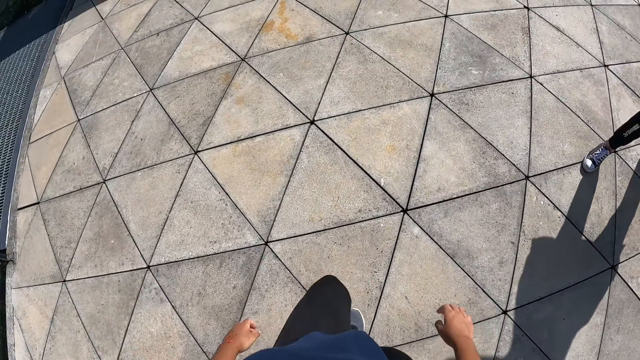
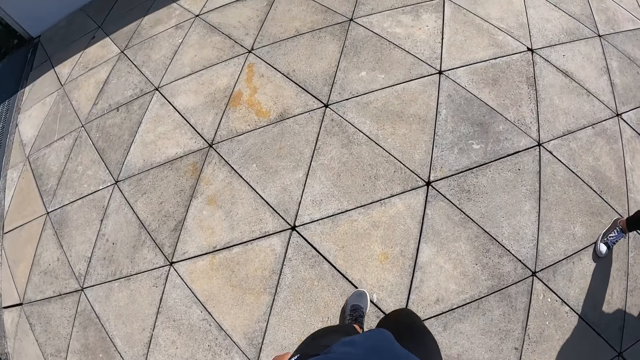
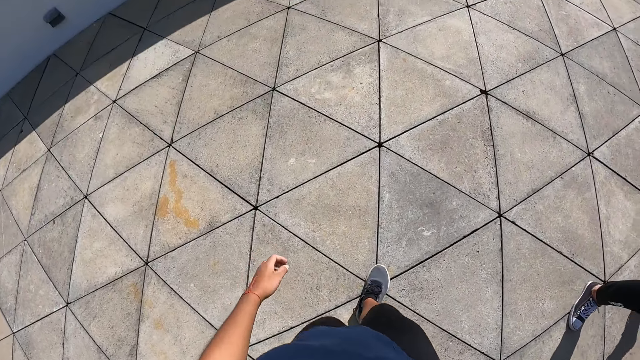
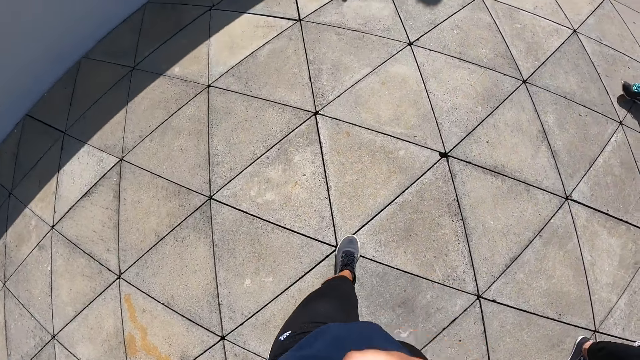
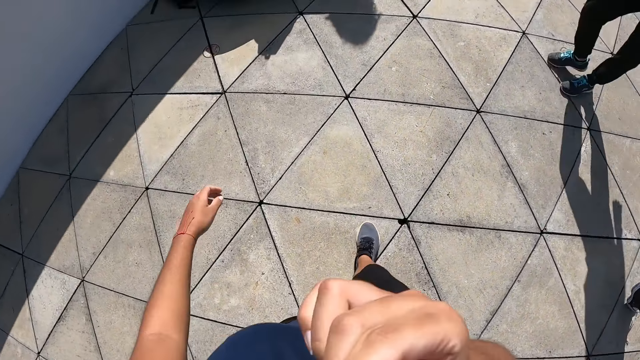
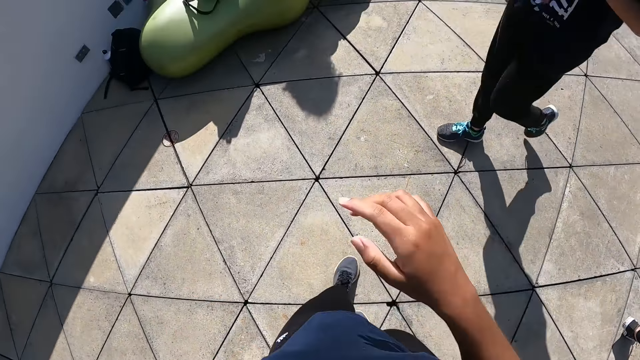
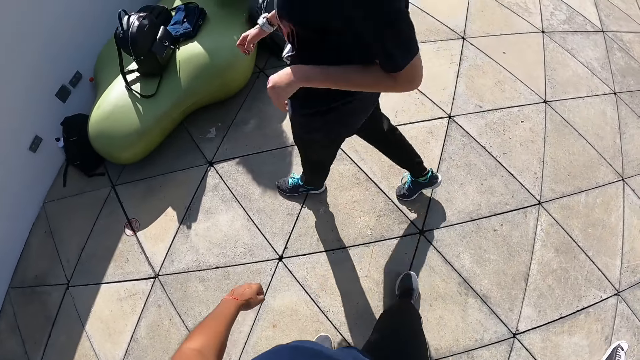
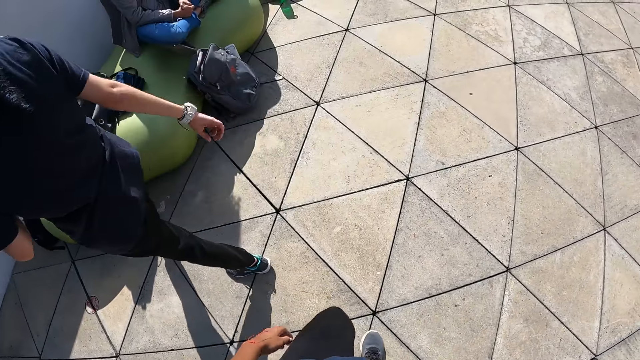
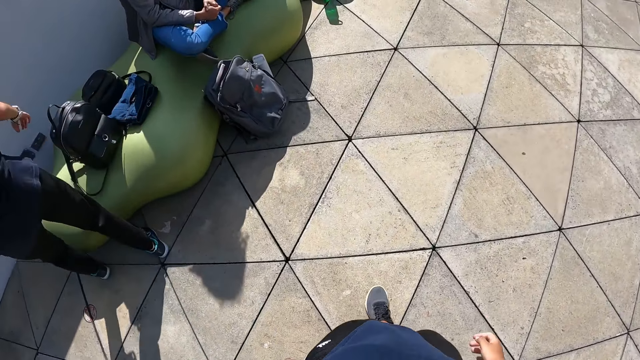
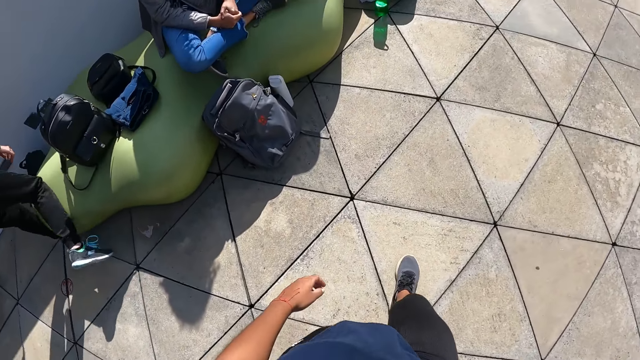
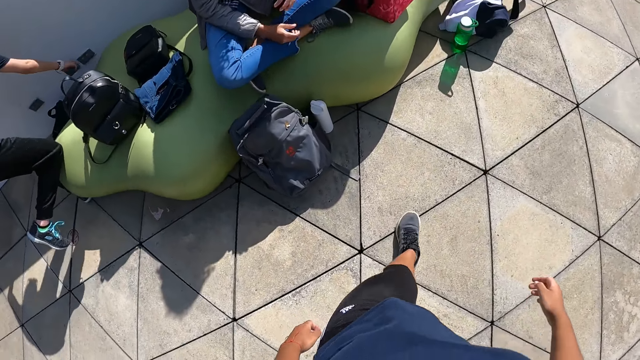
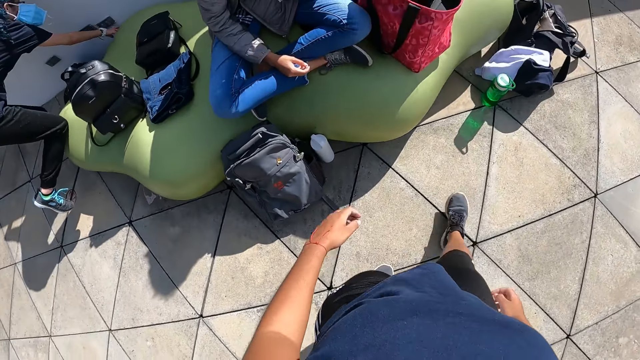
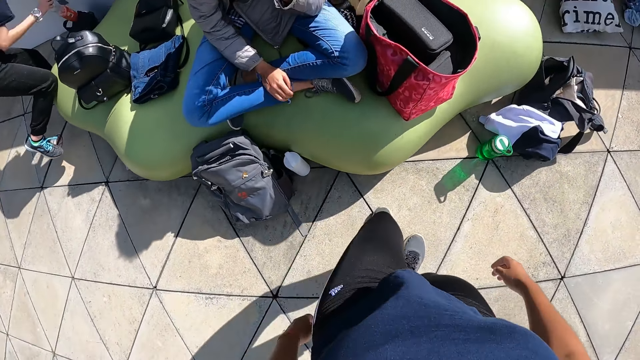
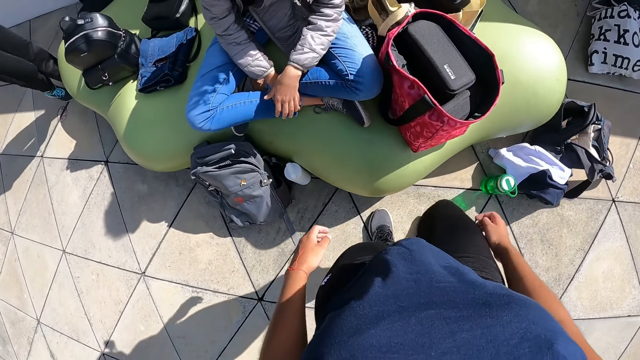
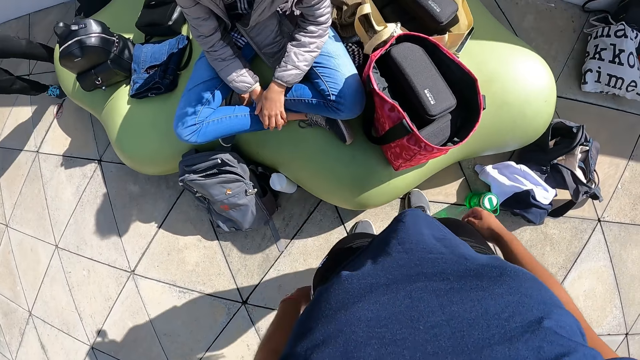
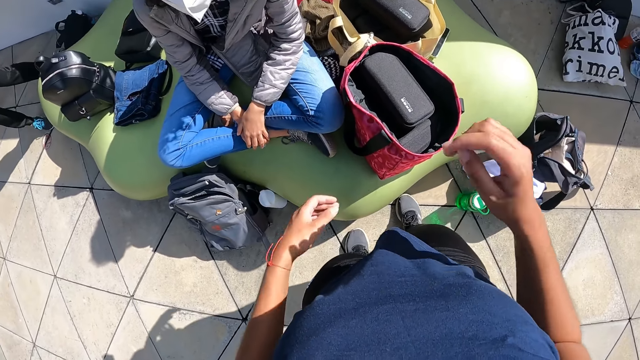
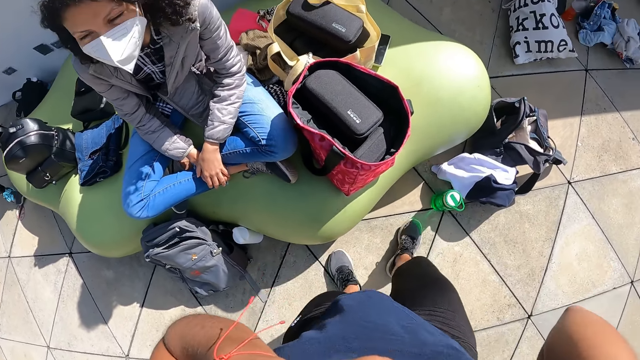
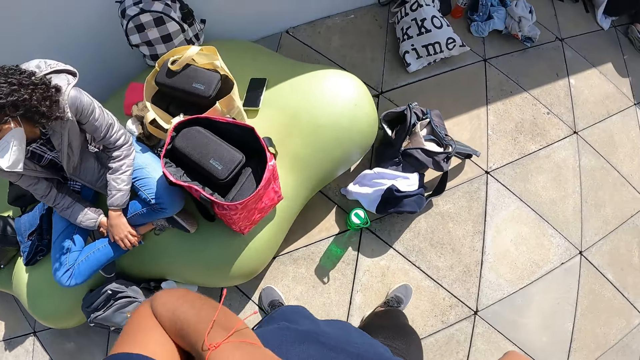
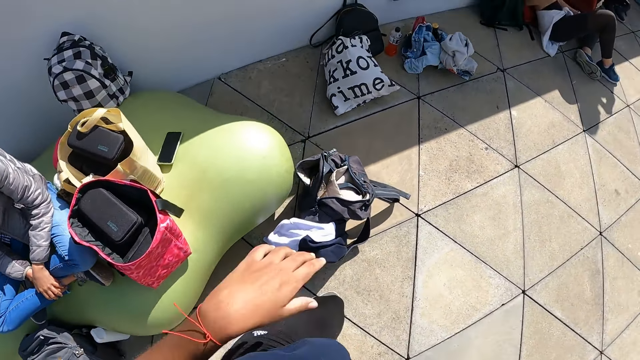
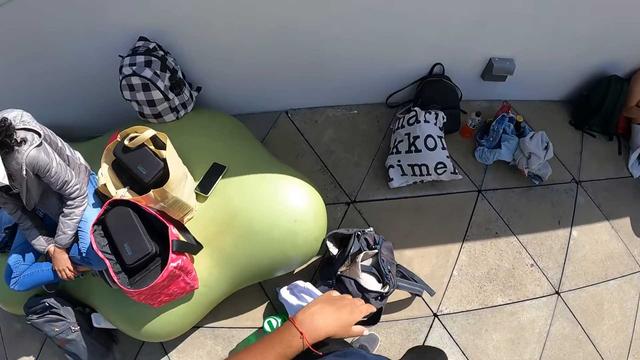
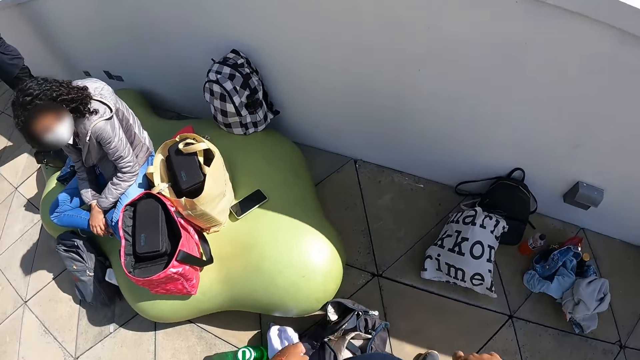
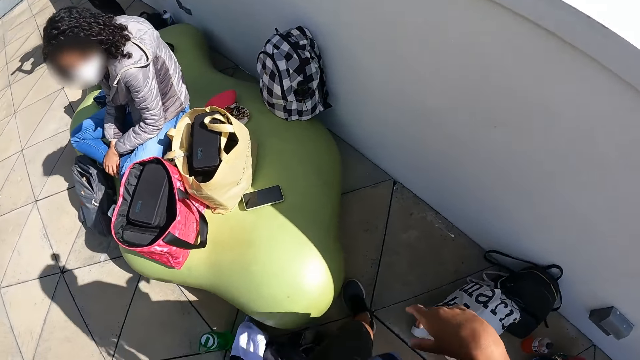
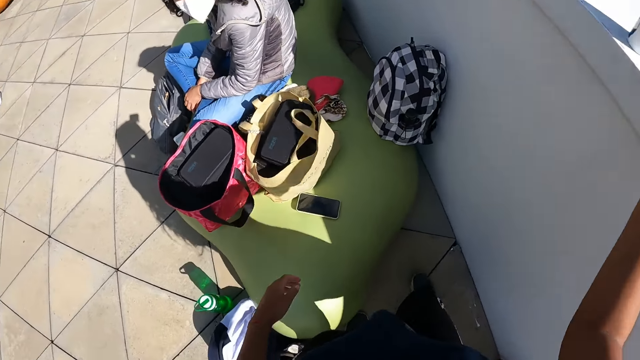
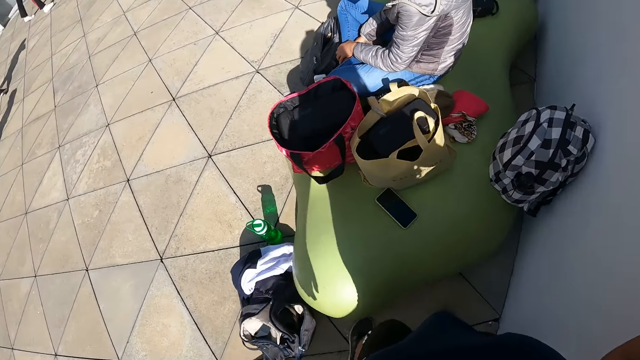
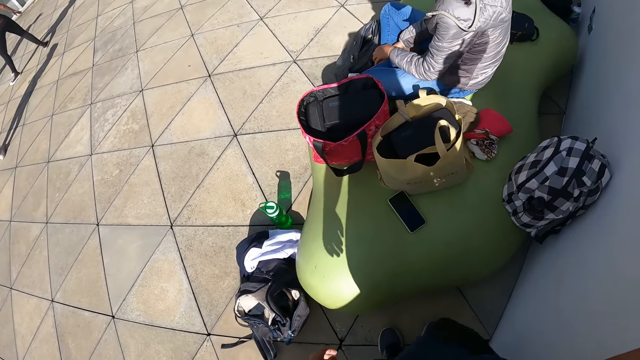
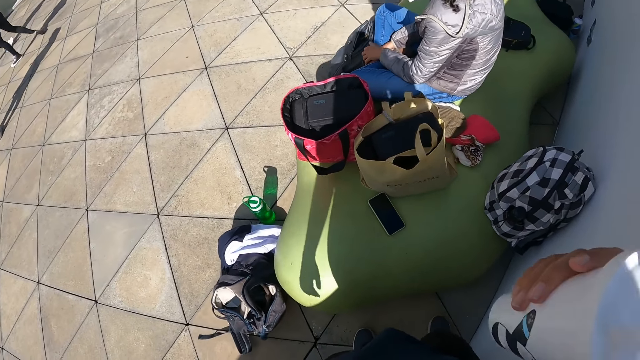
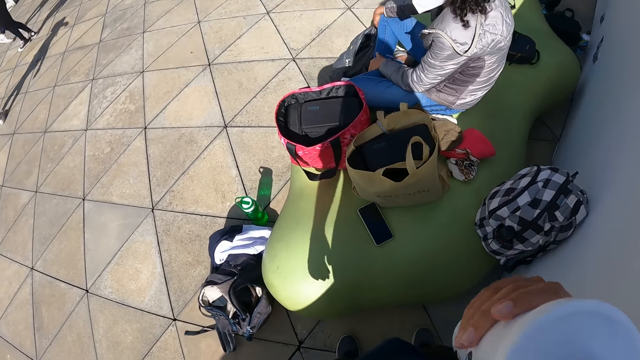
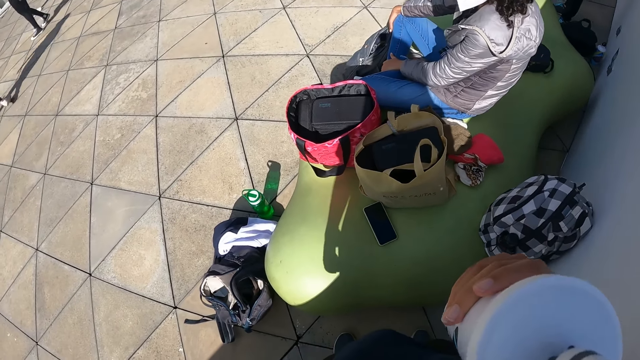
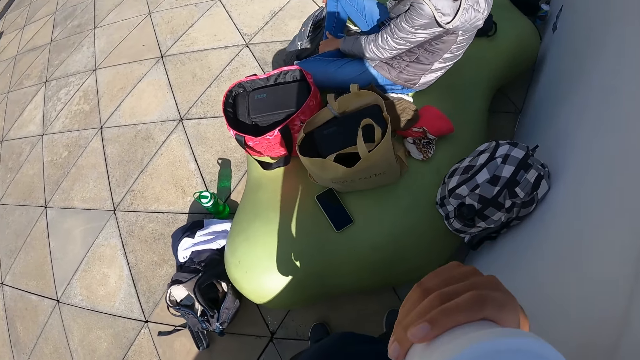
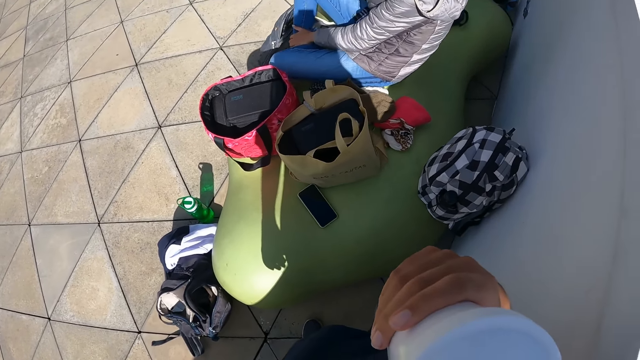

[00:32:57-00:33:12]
The camera wearer dances. A person walks across. Another person sits down. The first person picks up a water bottle. The camera wearer interacts with the woman. She walks towards the second person. The second person rests the hands. The camera wearer adjusts the camera. She walks around. She carries a water bottle from the top of a wall with her right hand. She holds the water bottle.

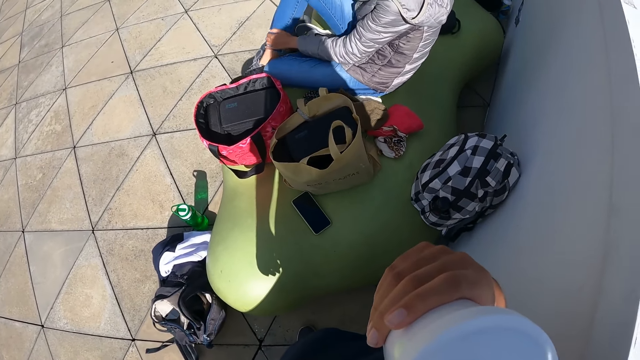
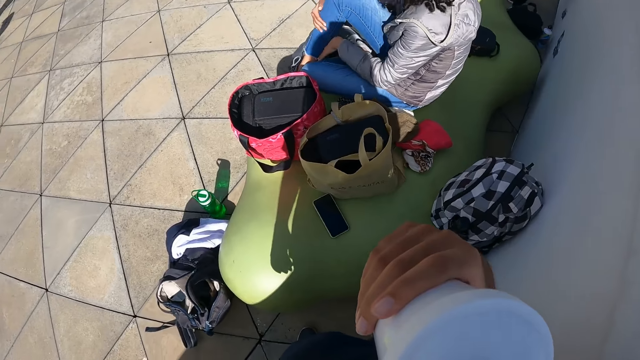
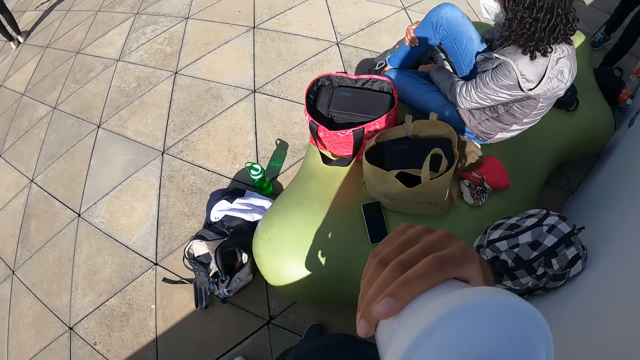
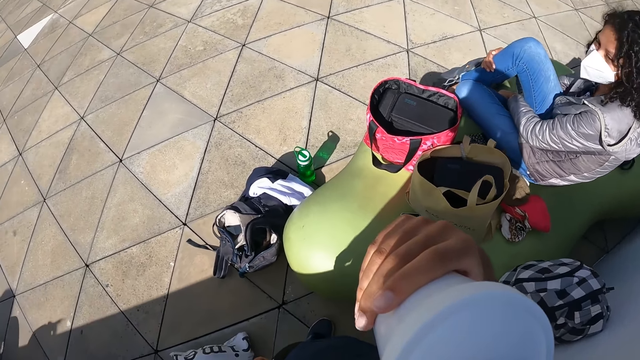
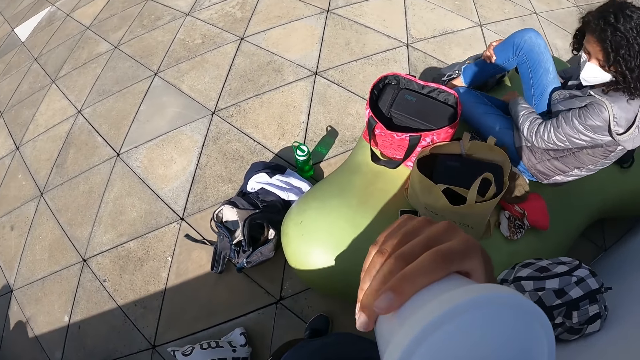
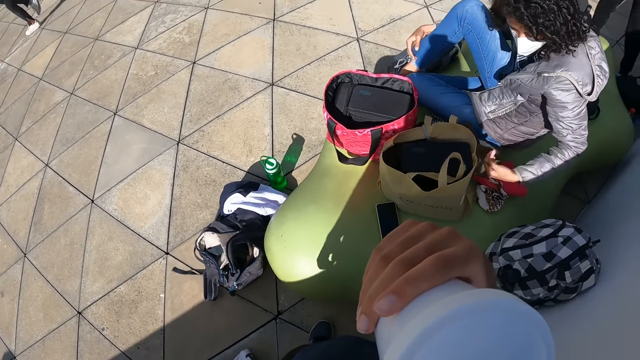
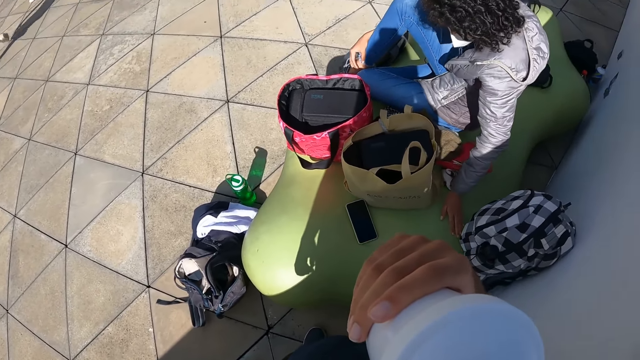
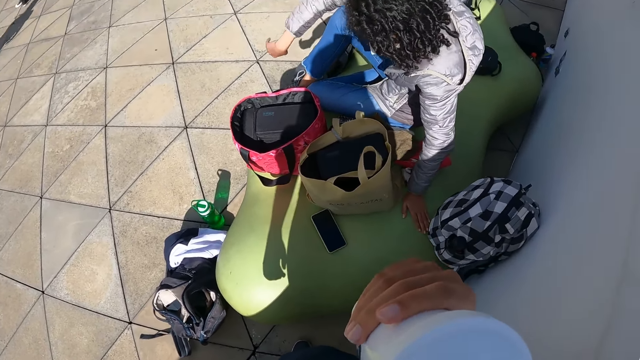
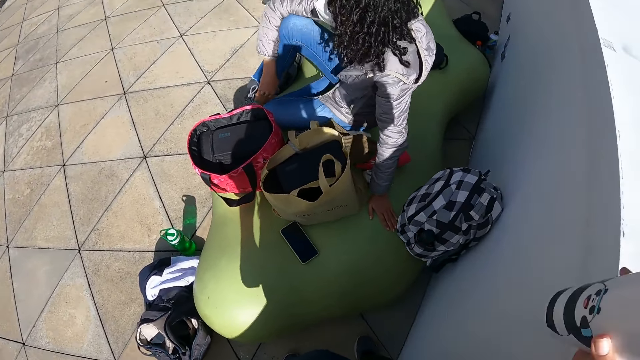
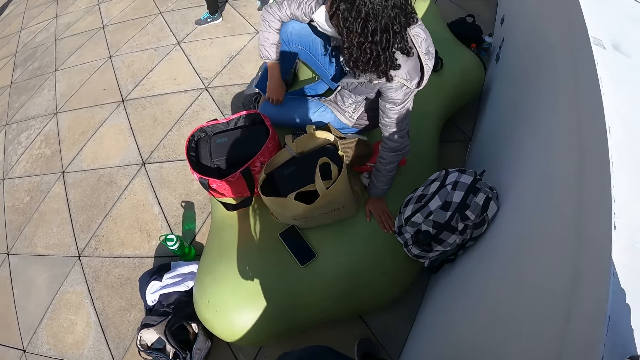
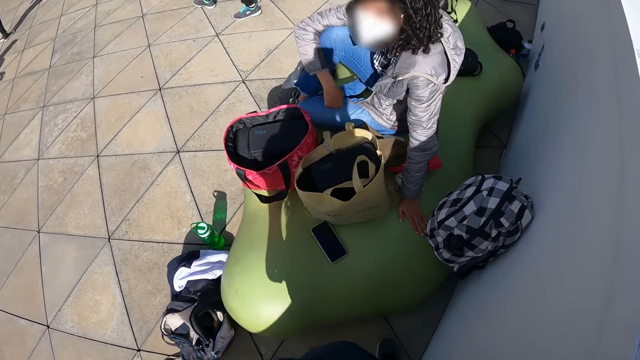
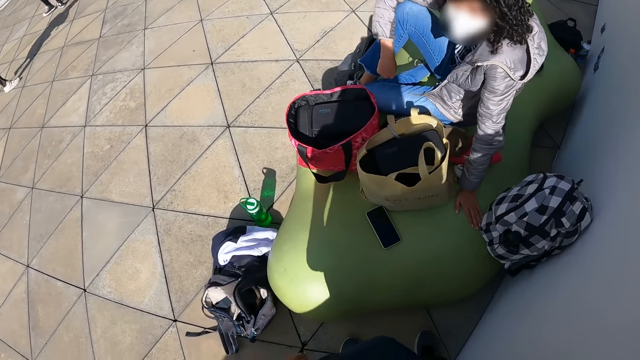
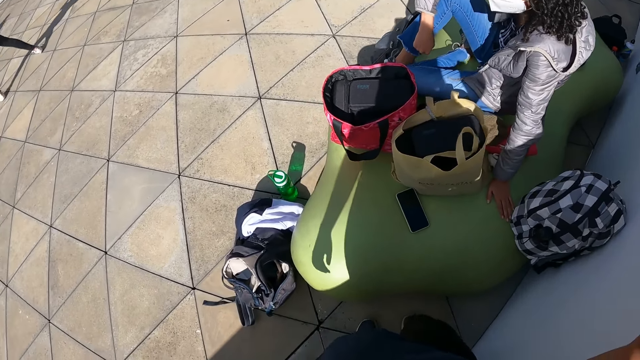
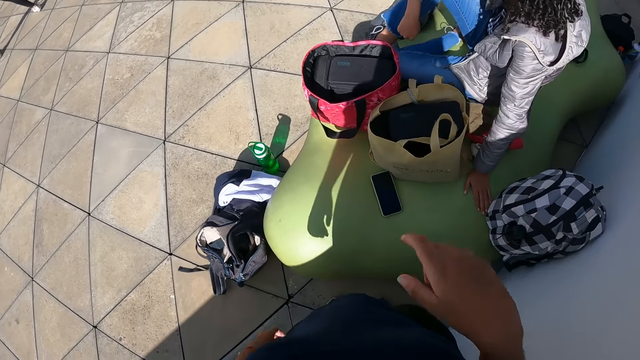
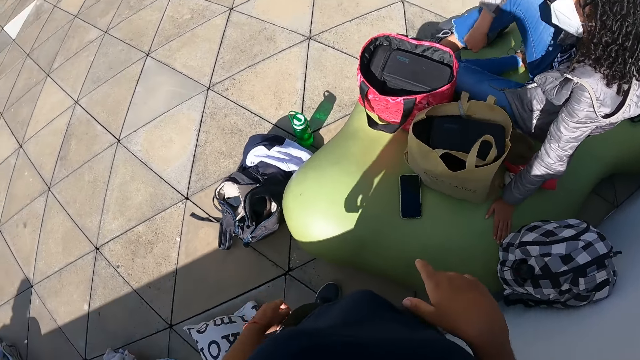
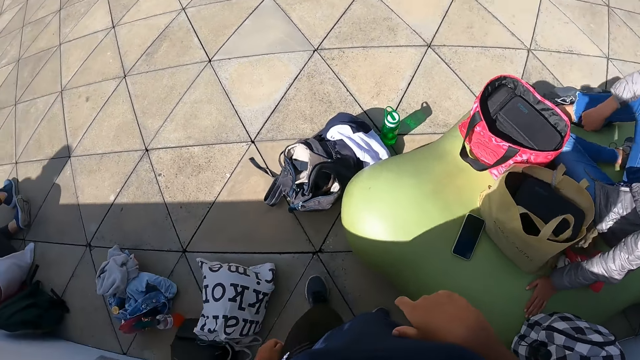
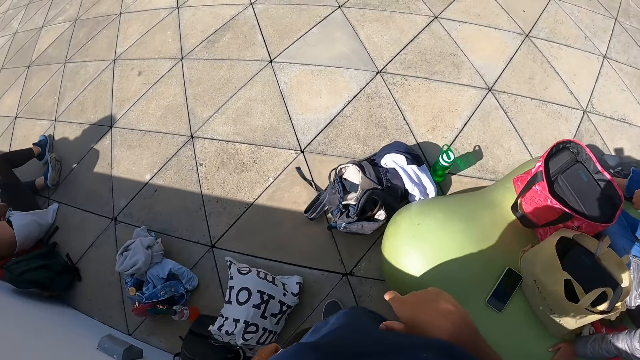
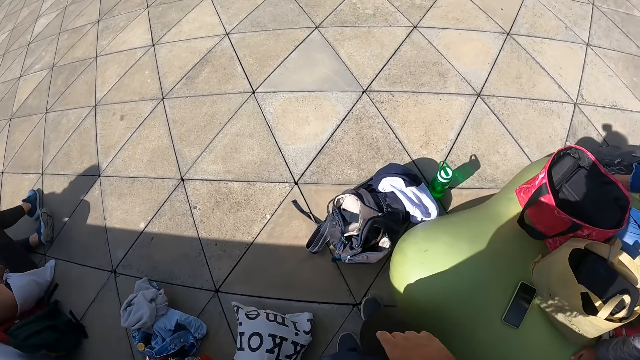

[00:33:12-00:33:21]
The camera wearer drinks the water from the water bottle in her right hand. The person moves the leg. The person supports her hand on the seat. The camera wearer drops the water bottle in her right hand back on top of the wall.
